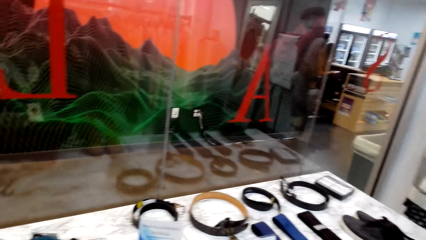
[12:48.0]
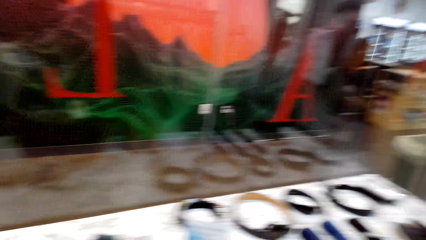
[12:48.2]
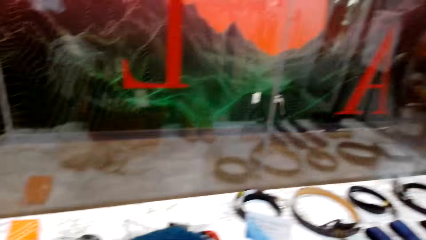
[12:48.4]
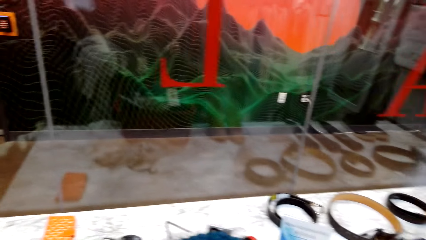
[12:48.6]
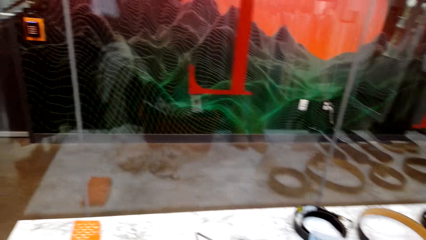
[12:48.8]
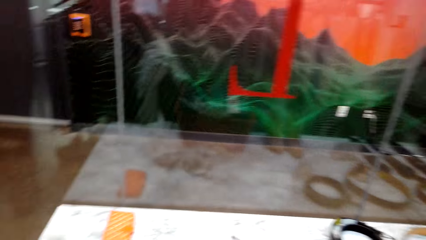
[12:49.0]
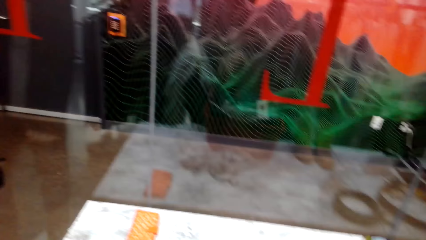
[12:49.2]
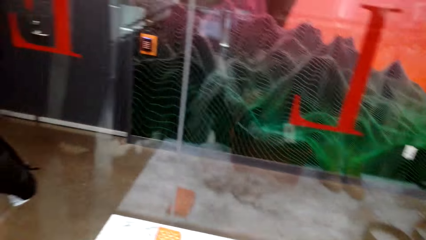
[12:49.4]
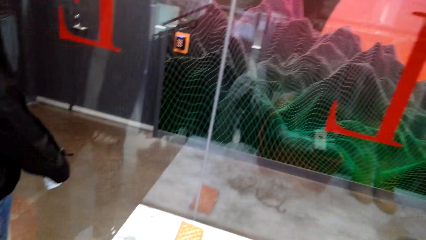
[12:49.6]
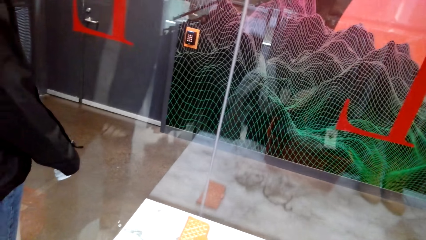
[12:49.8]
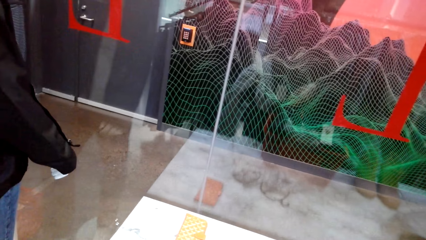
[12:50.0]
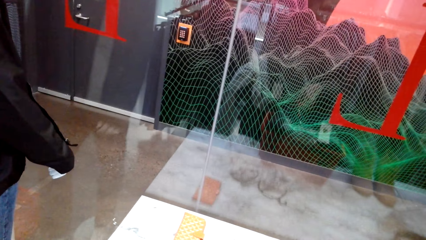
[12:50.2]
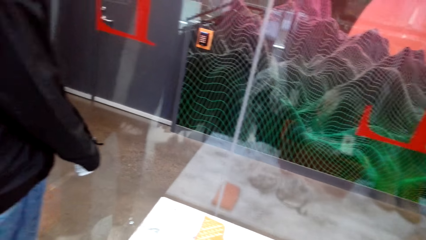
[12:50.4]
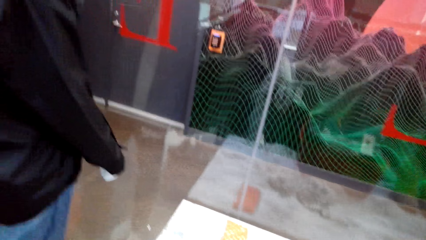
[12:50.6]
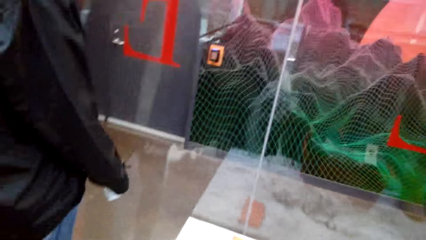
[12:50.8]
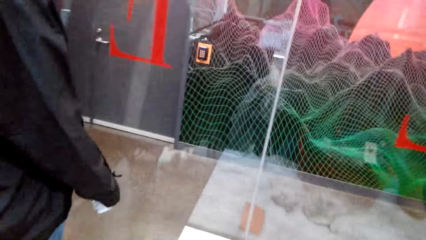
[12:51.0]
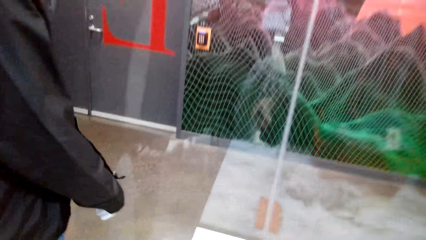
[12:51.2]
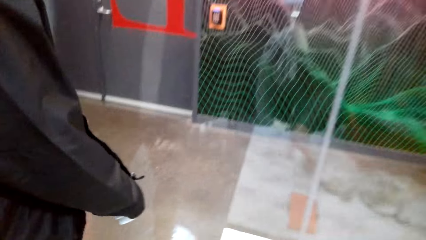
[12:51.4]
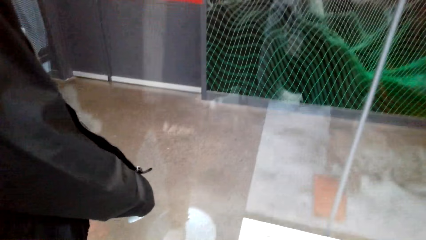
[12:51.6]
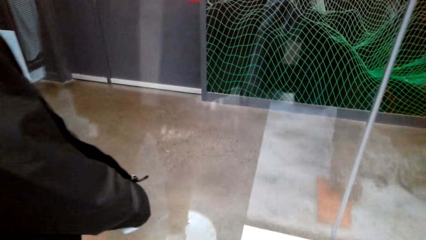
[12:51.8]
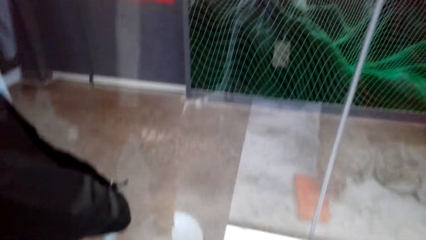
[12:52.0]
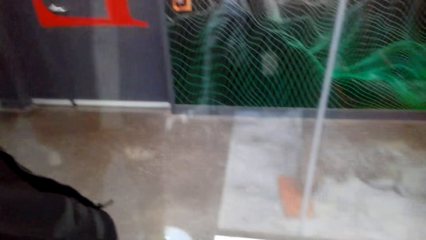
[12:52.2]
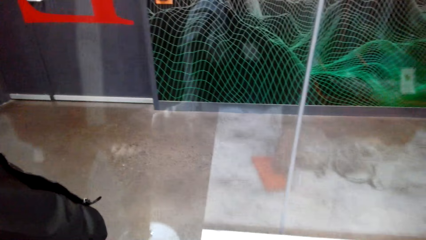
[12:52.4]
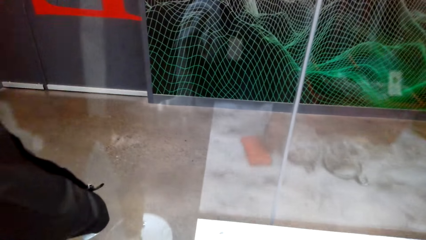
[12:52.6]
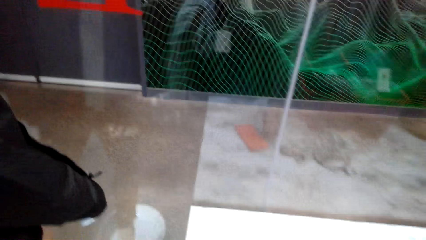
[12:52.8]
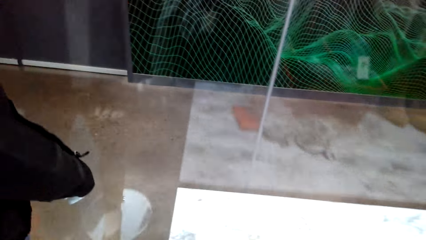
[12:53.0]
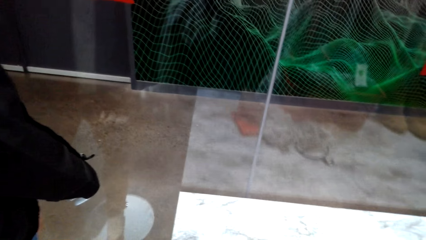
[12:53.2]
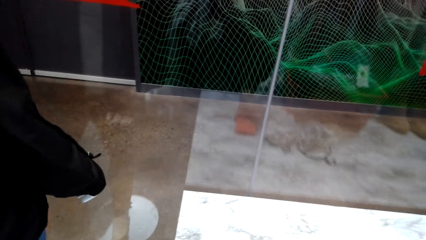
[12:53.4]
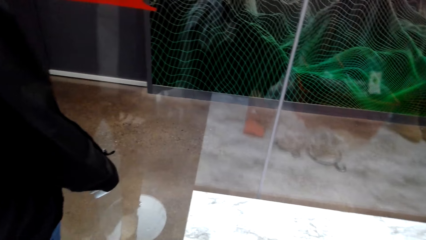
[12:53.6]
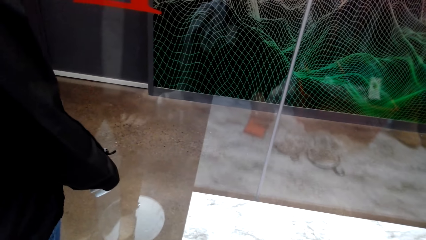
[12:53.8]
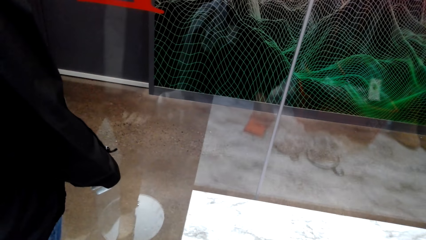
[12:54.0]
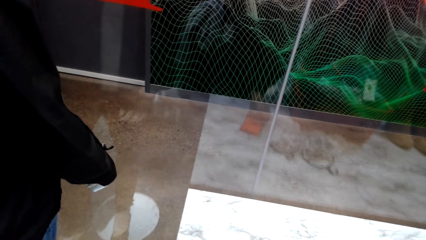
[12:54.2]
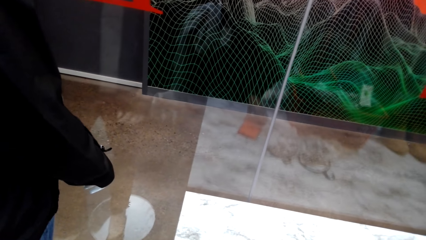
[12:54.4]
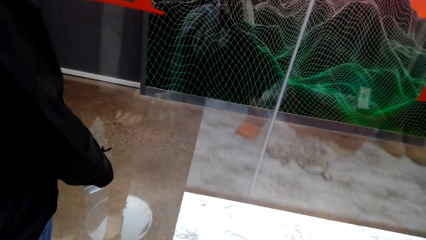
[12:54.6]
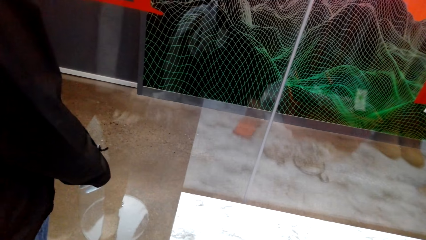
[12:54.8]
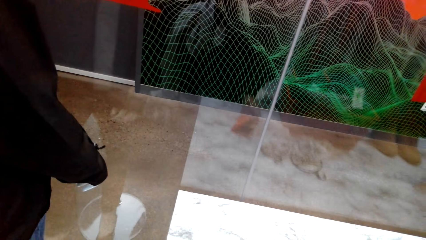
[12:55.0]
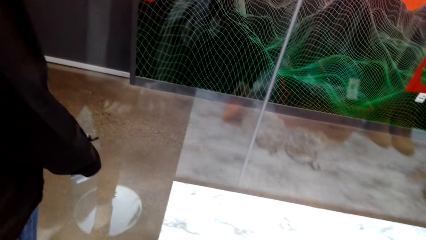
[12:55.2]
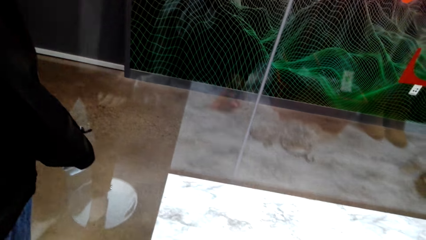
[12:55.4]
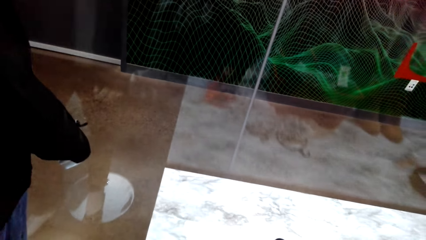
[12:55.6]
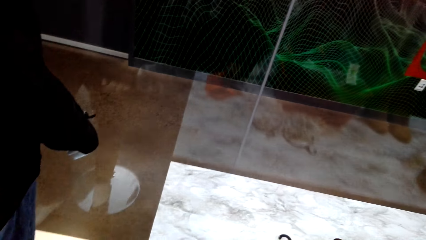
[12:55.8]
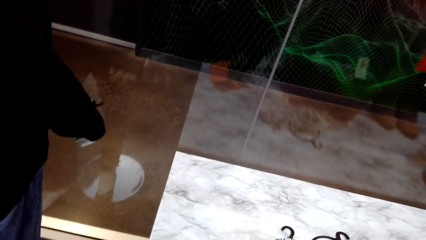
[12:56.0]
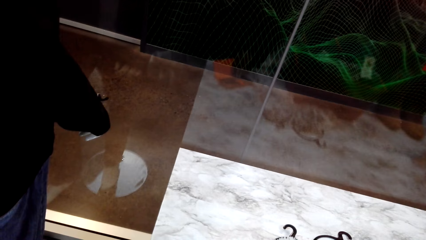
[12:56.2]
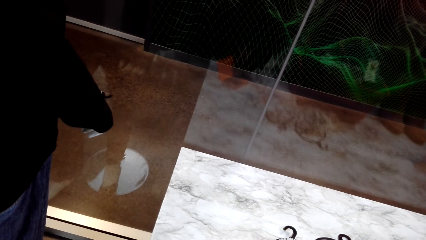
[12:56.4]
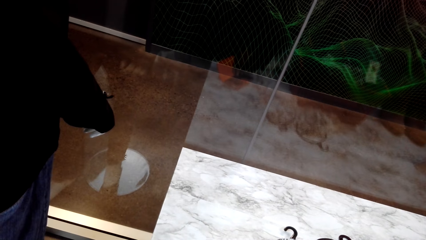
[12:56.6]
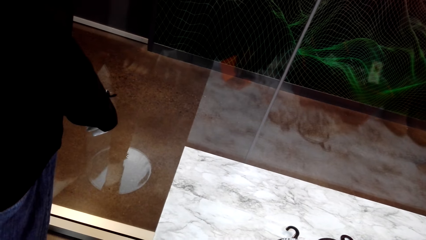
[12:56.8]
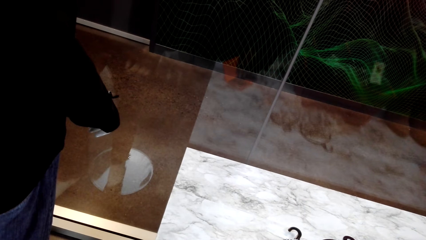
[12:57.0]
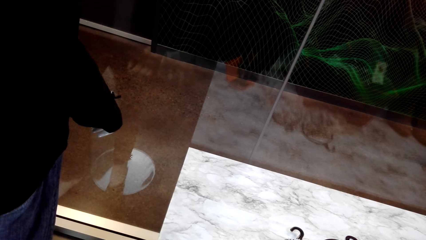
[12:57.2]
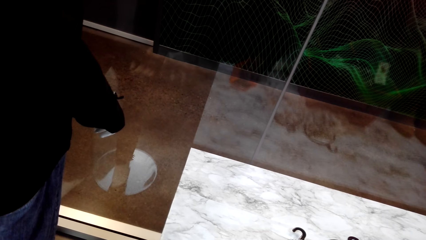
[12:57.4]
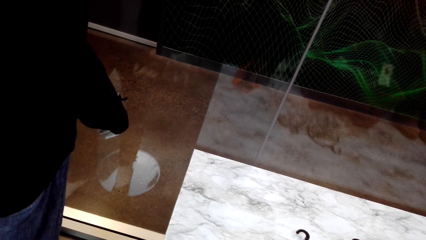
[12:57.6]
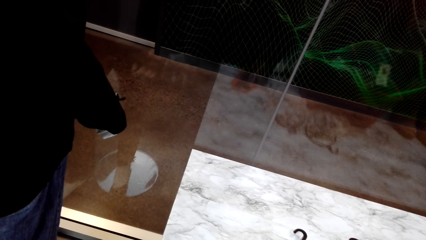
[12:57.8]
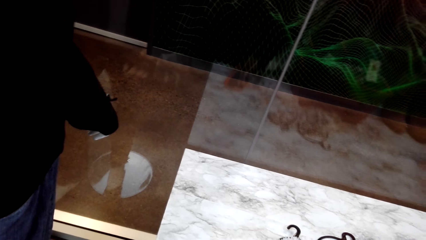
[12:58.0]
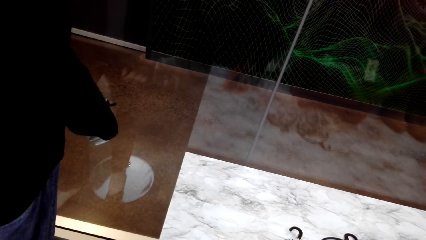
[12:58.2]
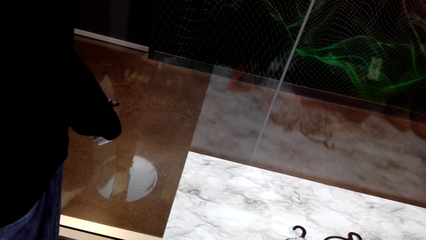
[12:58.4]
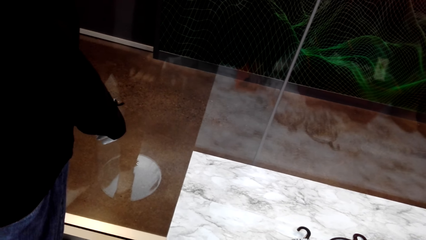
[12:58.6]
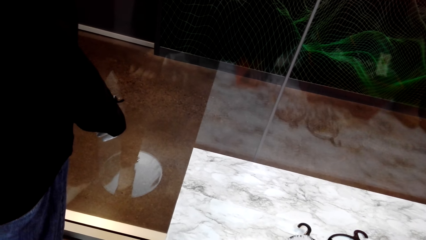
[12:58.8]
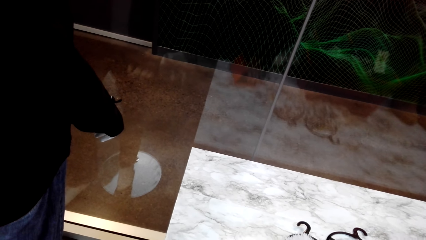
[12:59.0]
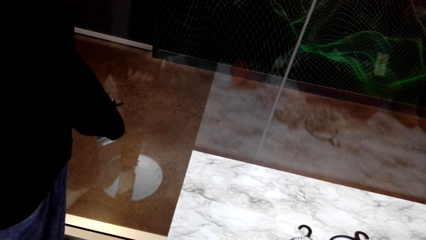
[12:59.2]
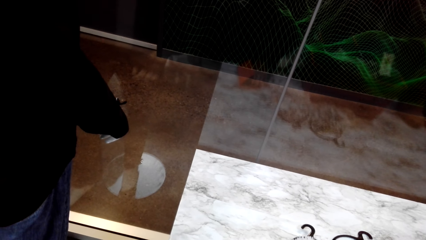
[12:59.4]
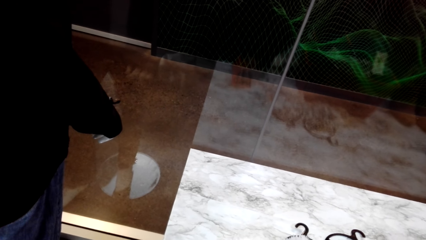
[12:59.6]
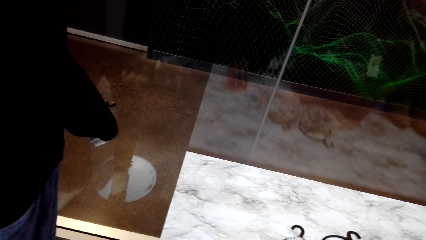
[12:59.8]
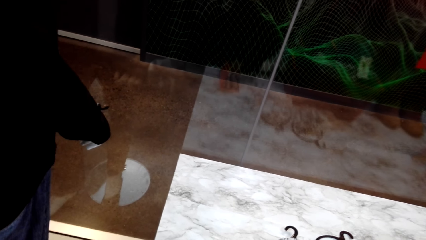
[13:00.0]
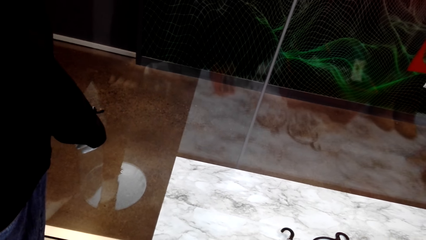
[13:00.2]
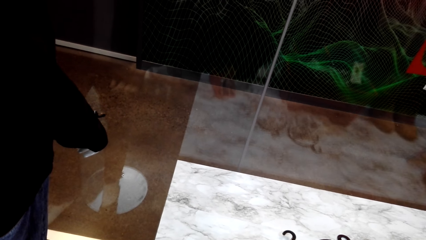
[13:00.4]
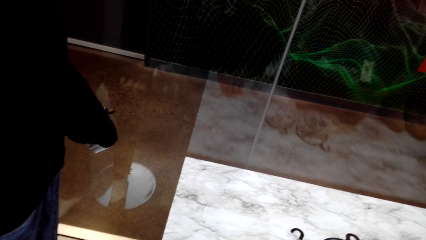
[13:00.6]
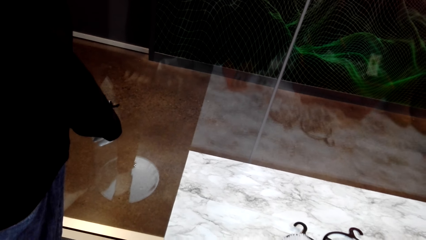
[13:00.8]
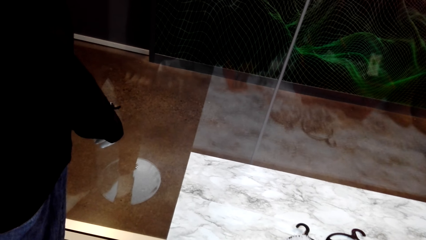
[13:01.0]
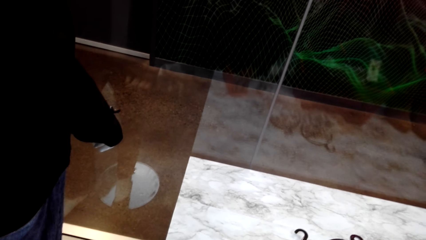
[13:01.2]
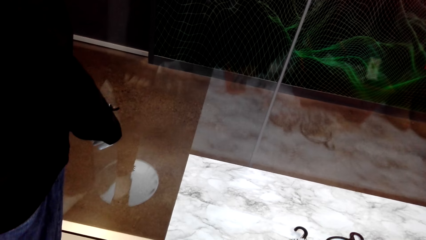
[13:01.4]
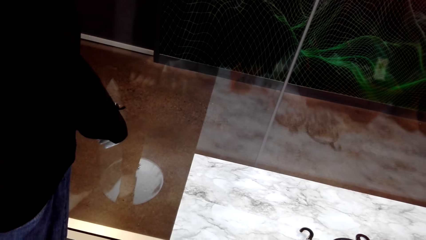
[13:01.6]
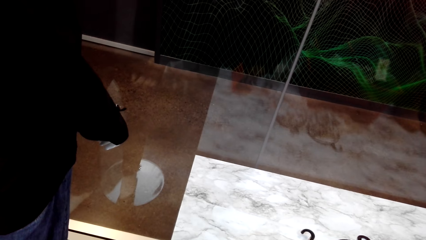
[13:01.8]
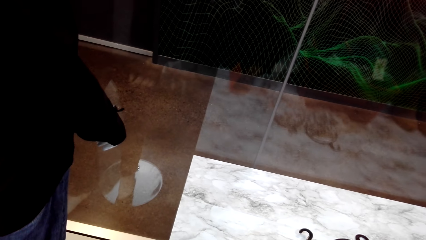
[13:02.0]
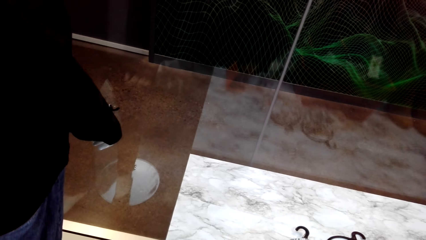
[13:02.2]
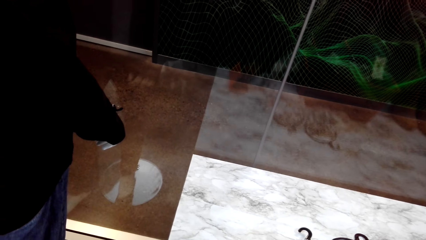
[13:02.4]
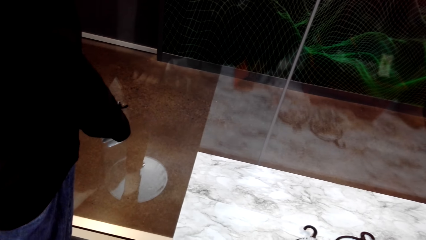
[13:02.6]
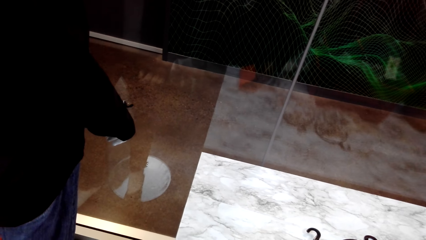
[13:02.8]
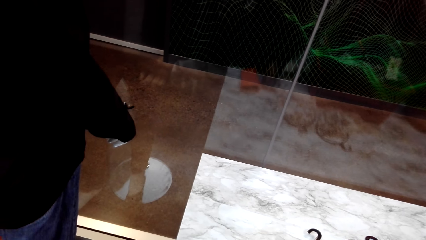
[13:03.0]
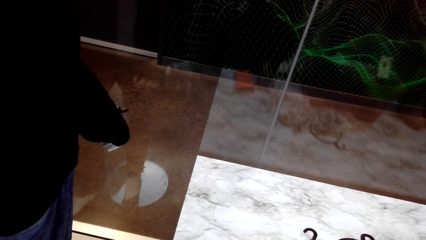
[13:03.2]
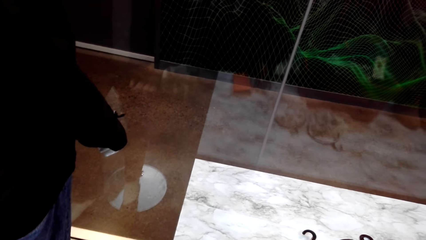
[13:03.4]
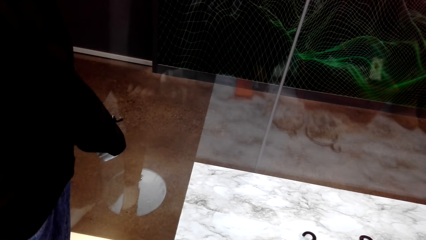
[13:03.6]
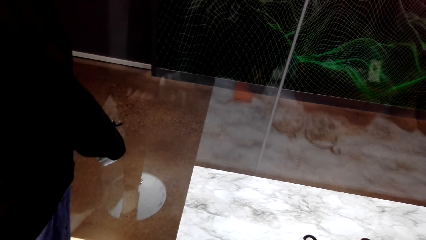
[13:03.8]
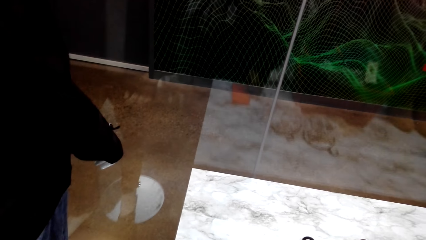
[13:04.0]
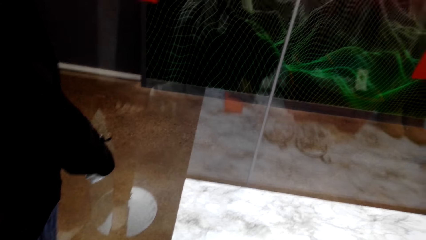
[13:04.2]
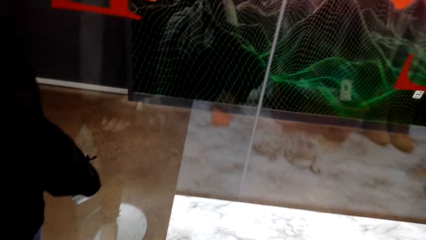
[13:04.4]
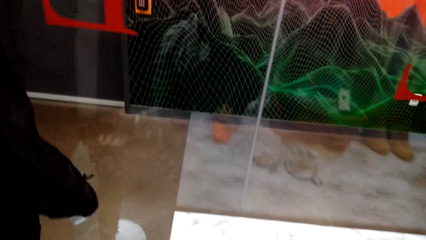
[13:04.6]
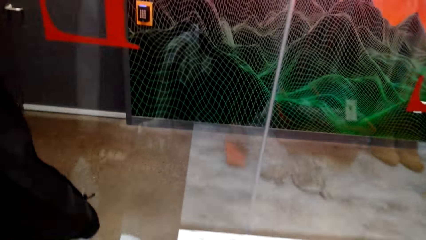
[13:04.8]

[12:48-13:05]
The camera wearer drags a wallet on the table. They open the wallet on the table. They check the wallet.
